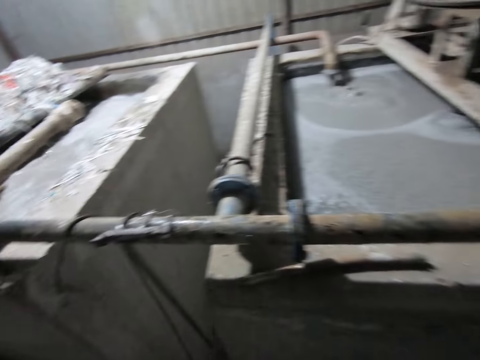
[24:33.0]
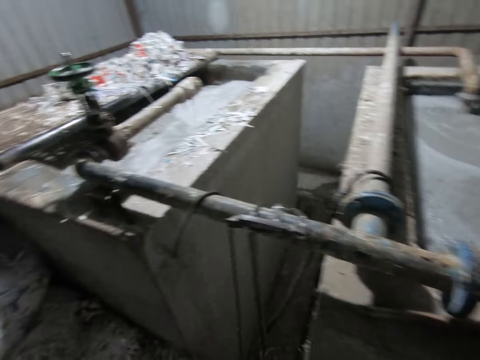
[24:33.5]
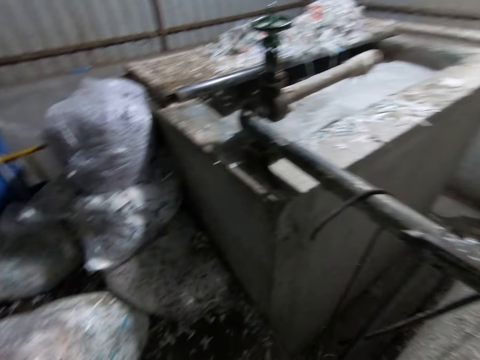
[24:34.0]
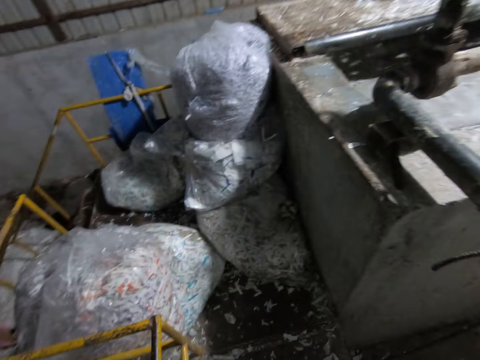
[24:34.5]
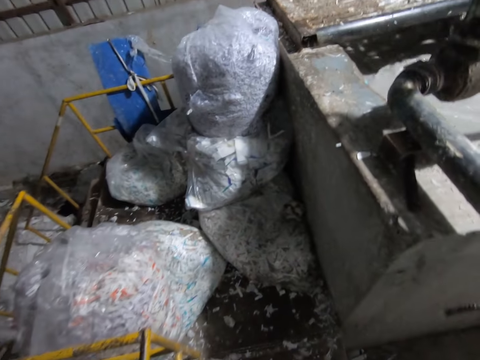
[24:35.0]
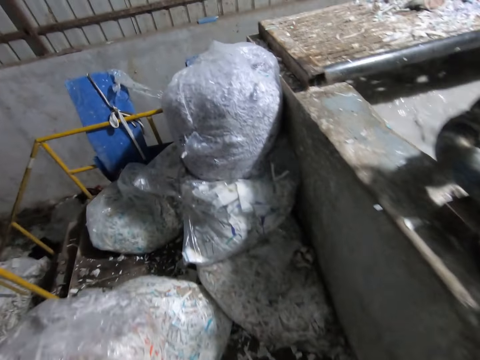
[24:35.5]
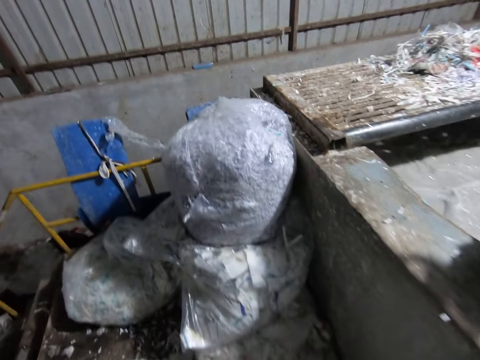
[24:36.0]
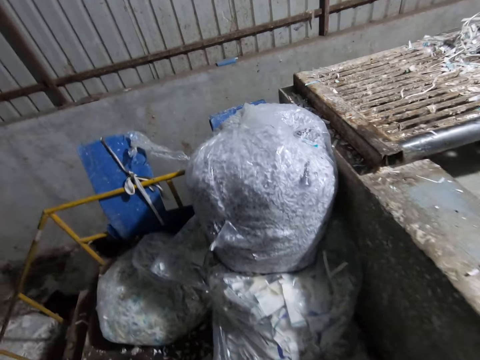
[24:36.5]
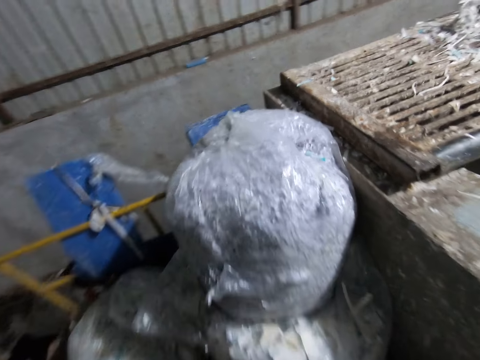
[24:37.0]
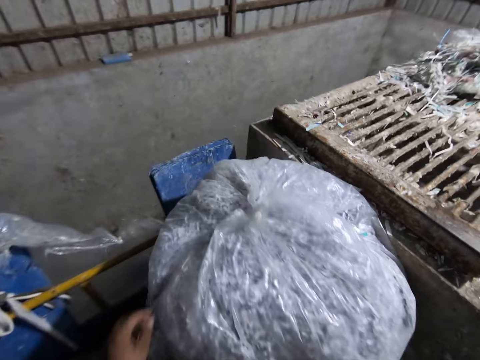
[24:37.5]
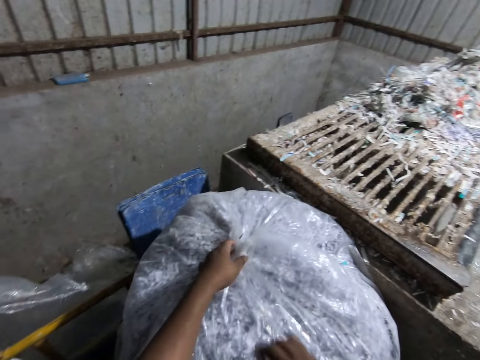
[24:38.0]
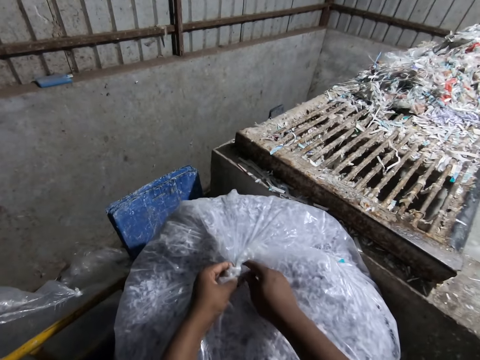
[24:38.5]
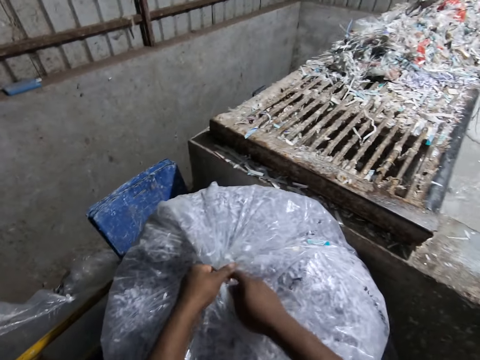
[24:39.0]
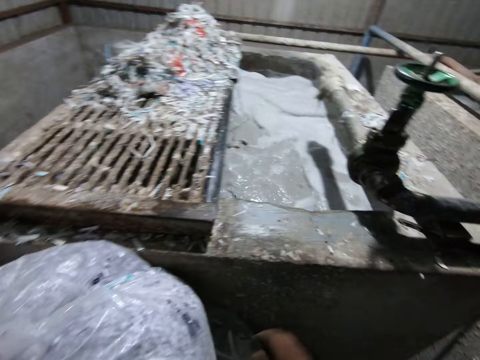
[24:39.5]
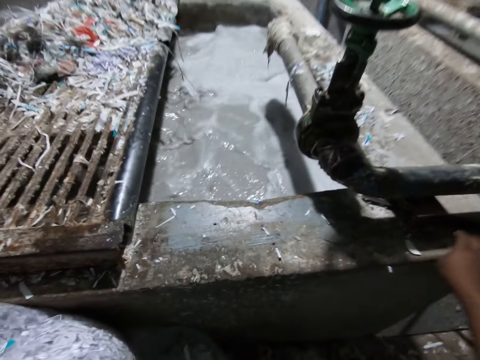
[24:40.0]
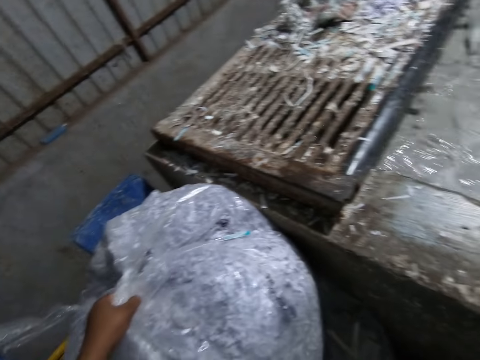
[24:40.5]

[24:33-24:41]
The camera wearer walks around. He places his left hand on a plastic bag containing pieces of paper. He holds the polythene bag. He unties the plastic bag containing pieces of paper with both hands. He turns around. He picks up a knife on the paper pulp machine with his right hand.

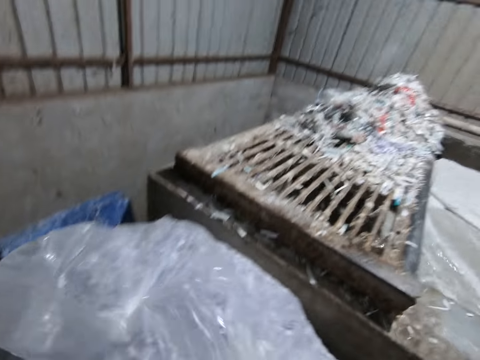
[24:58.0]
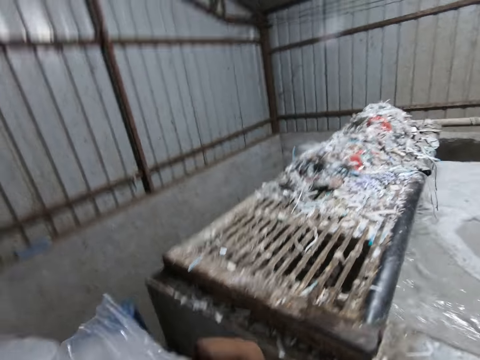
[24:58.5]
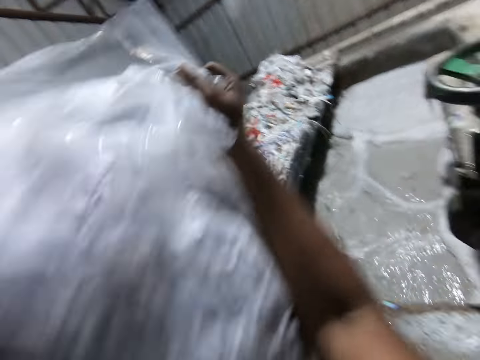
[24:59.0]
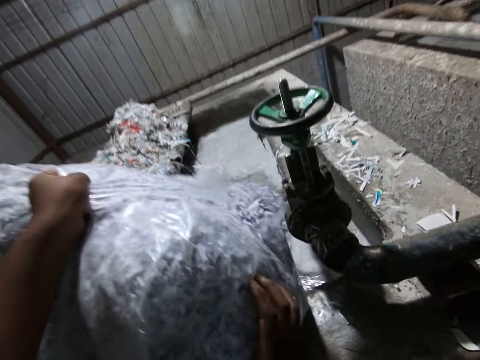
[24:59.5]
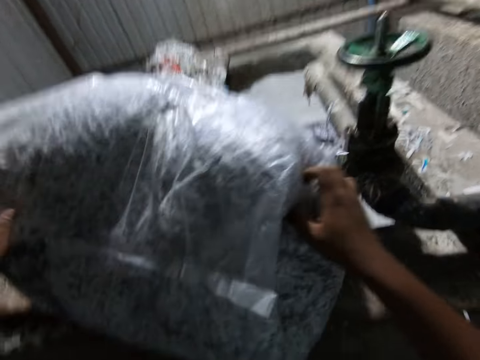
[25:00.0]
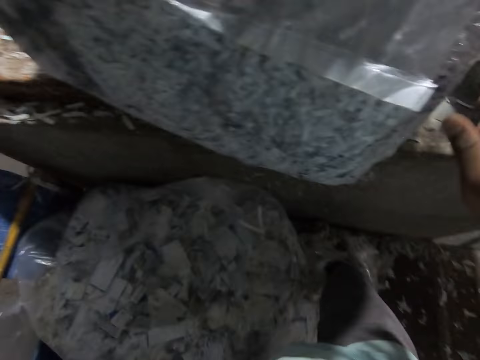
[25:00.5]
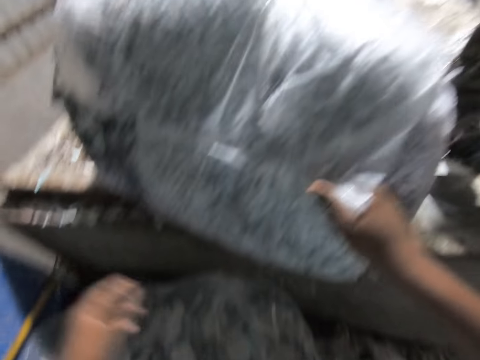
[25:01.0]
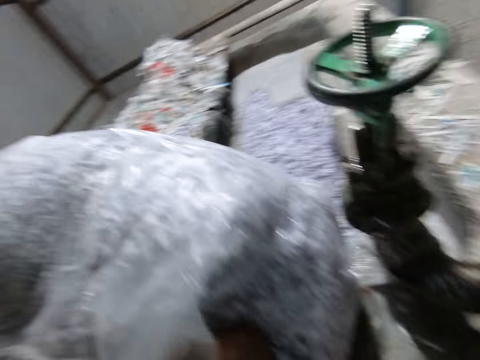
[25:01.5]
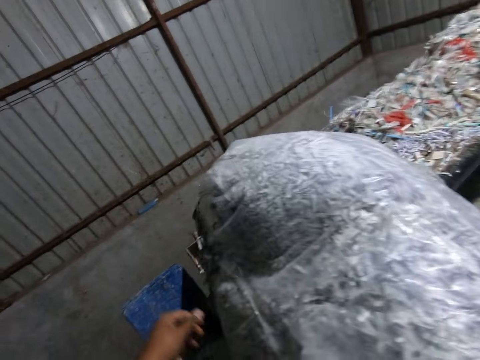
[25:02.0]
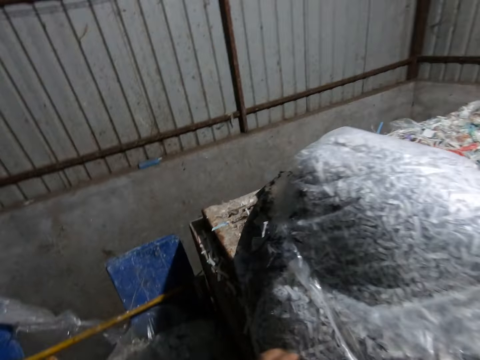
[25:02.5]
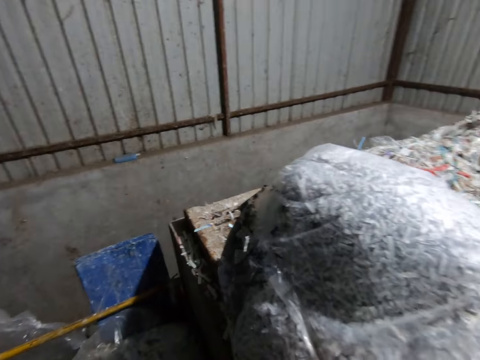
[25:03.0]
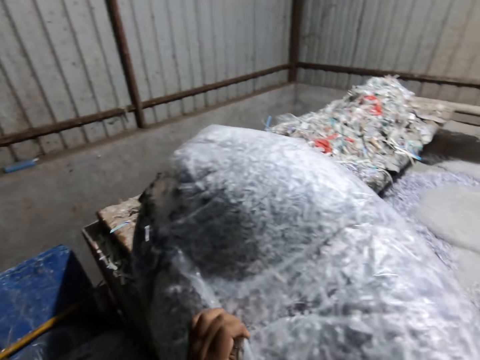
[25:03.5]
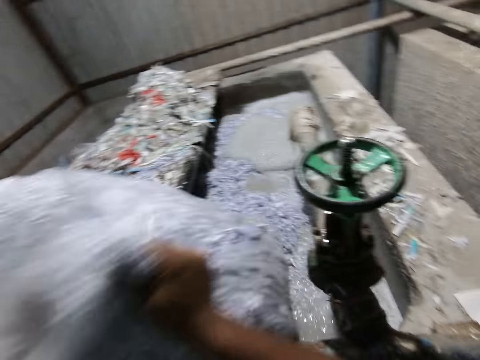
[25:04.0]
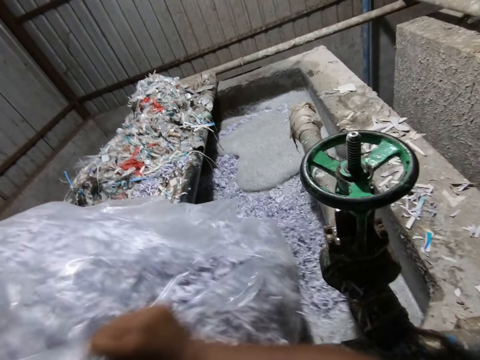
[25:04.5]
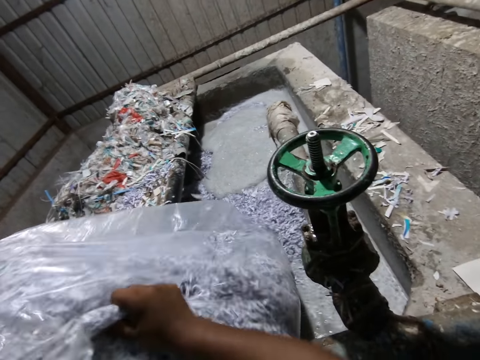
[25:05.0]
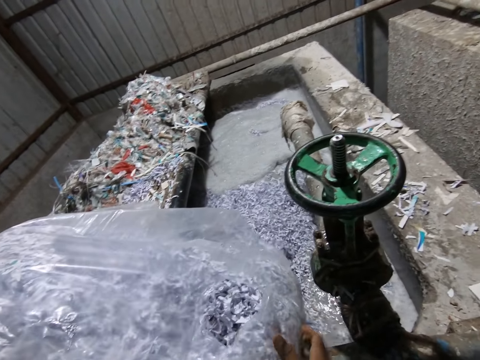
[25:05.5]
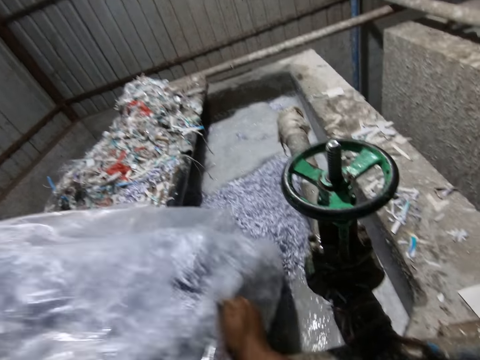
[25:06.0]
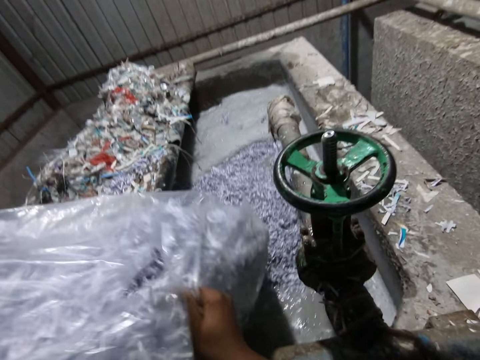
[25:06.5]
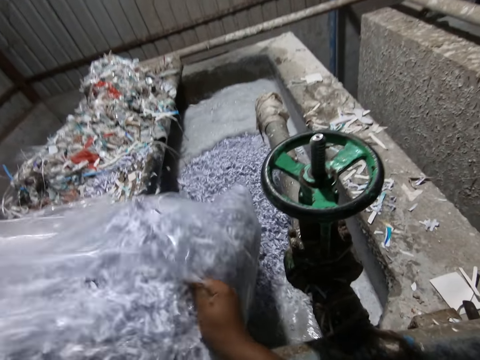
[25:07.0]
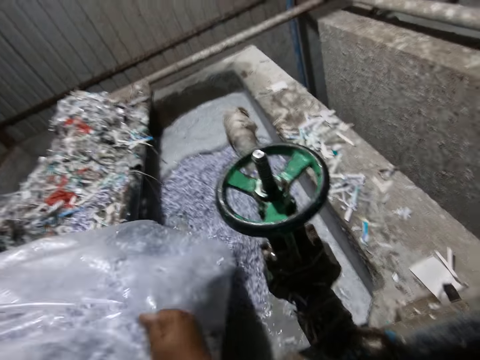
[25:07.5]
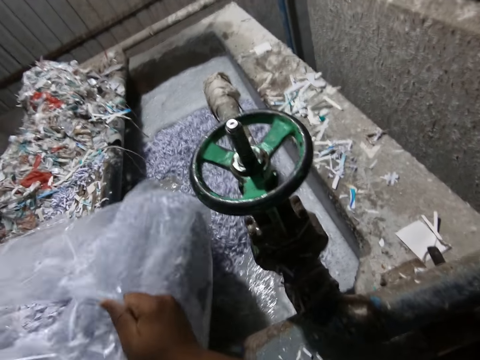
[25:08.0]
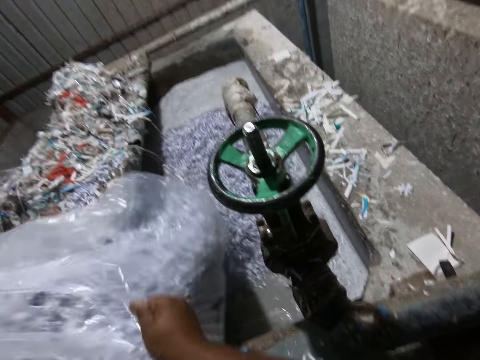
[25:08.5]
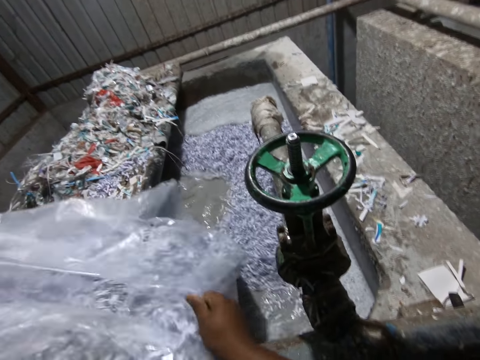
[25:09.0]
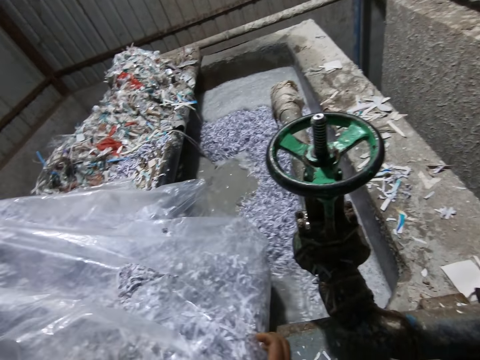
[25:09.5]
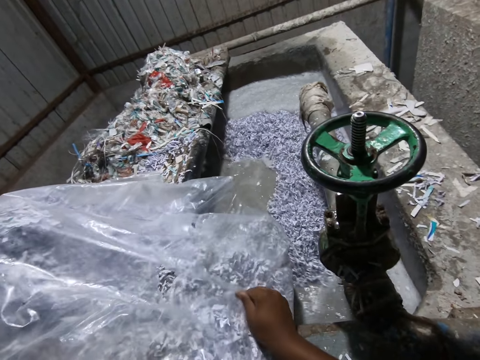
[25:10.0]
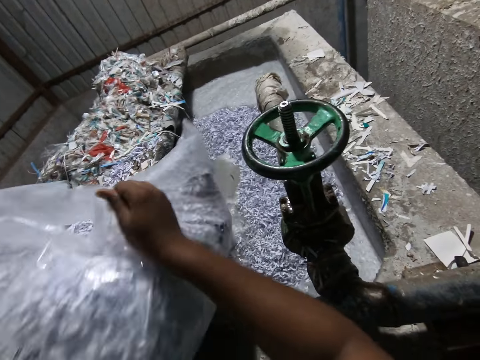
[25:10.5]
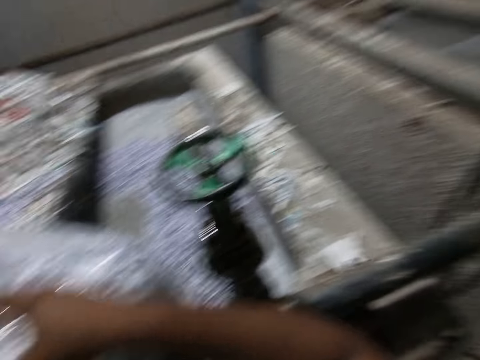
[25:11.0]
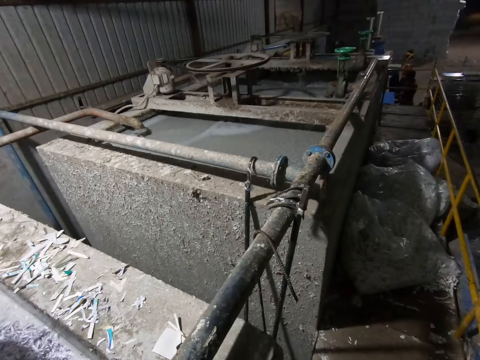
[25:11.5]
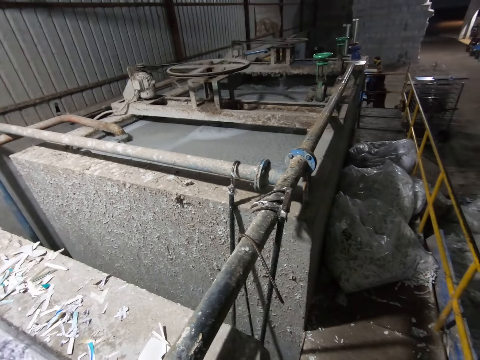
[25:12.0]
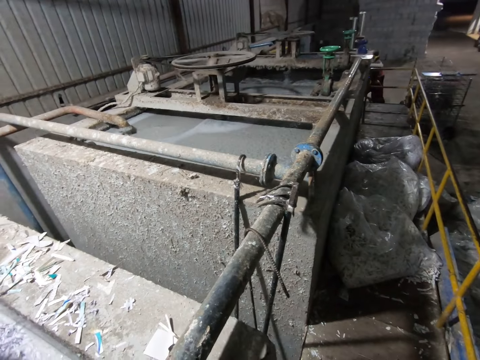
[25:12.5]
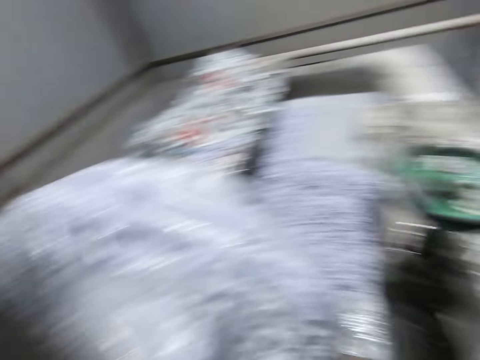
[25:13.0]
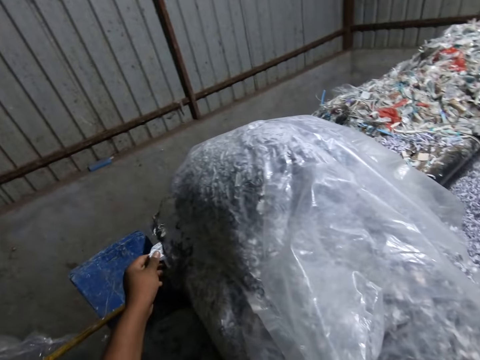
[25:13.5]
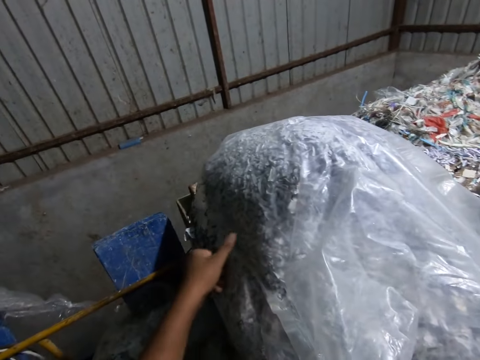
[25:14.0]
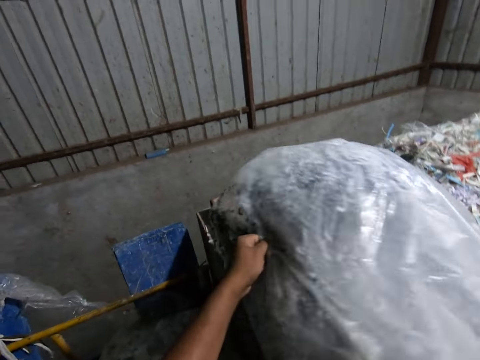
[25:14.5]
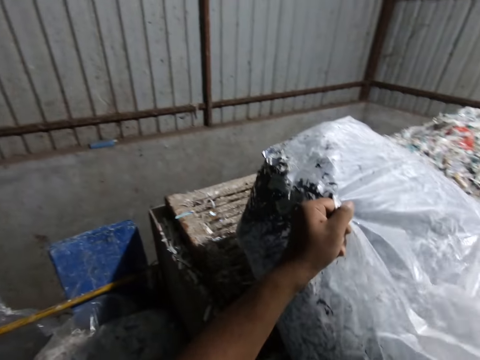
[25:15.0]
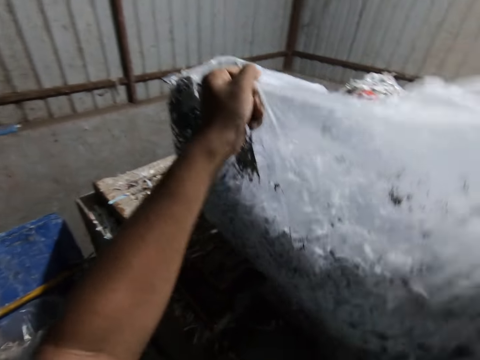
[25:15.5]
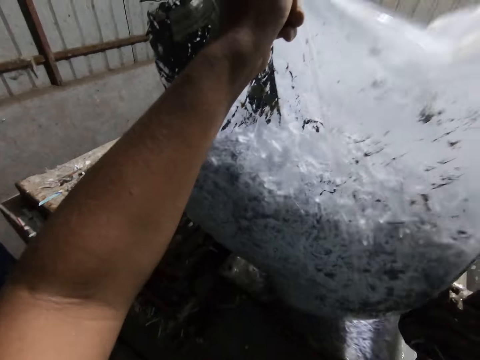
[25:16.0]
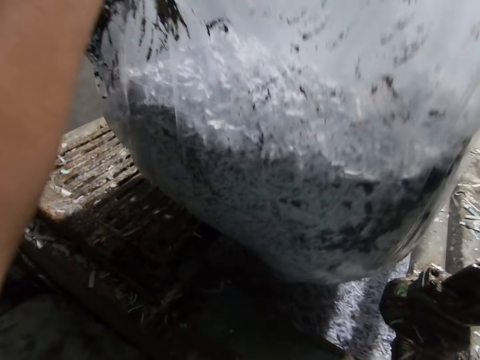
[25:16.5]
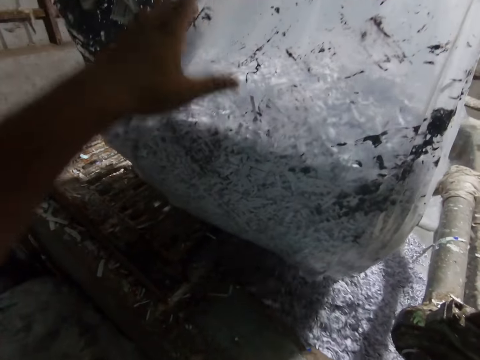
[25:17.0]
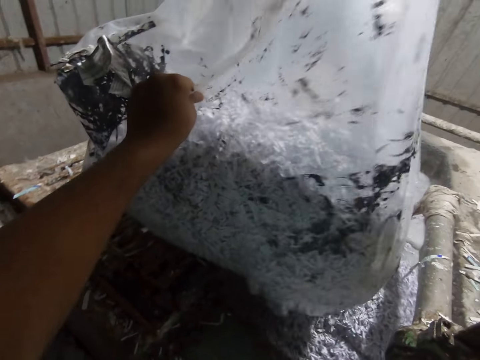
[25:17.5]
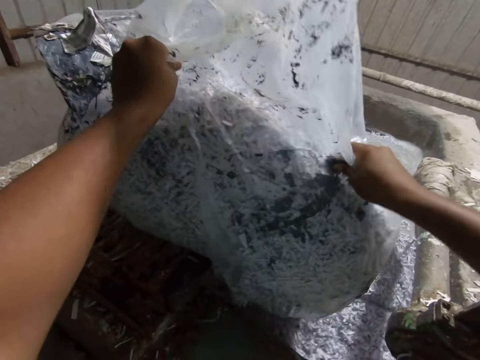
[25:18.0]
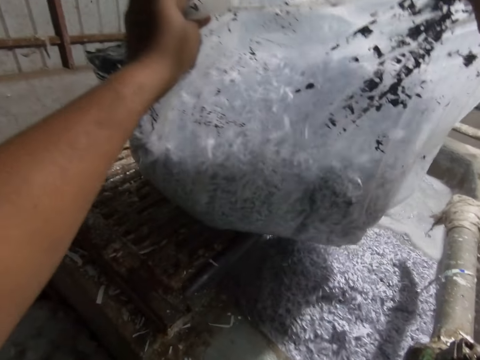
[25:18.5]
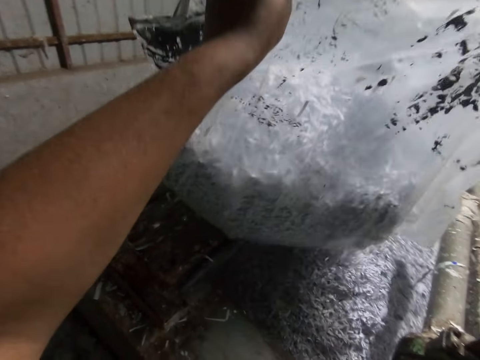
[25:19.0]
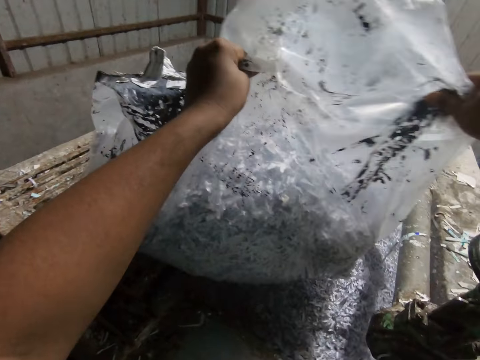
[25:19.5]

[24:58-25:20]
The camera wearer pours the pieces of paper in the plastic bag into the paper pulp machine with both hands. They throw materials in the water machine. They turn around. They throw materials in the water machine.
